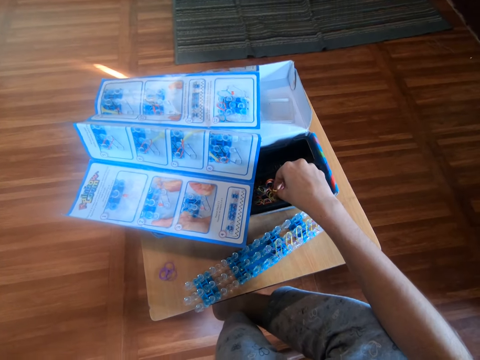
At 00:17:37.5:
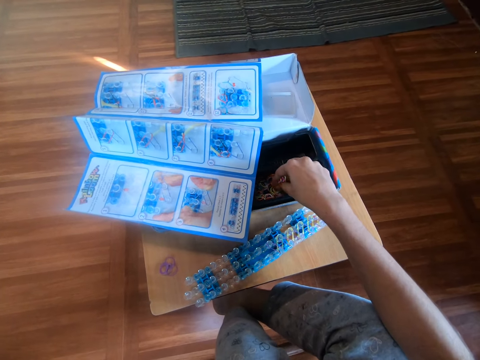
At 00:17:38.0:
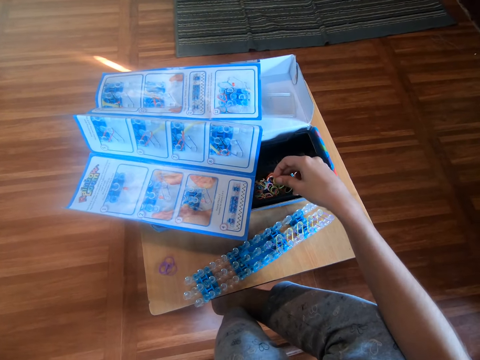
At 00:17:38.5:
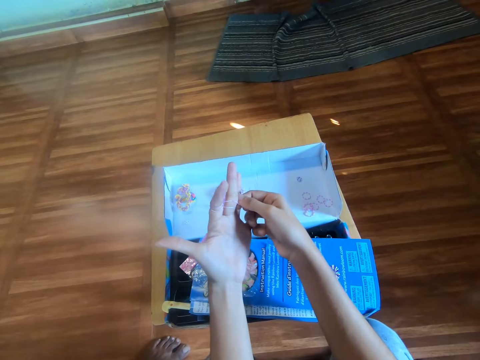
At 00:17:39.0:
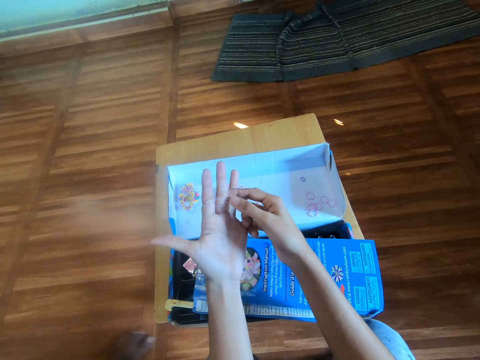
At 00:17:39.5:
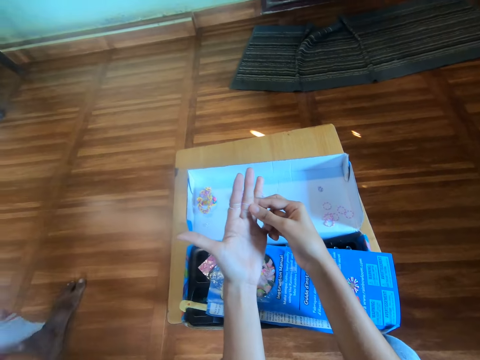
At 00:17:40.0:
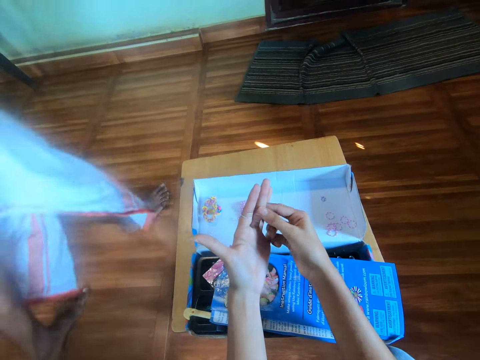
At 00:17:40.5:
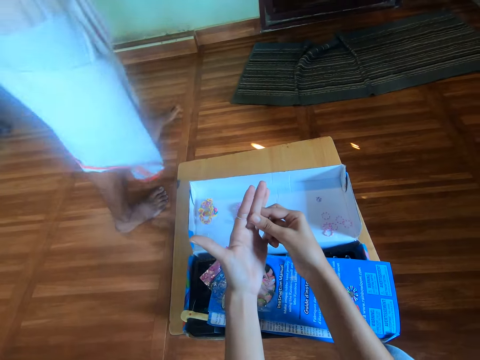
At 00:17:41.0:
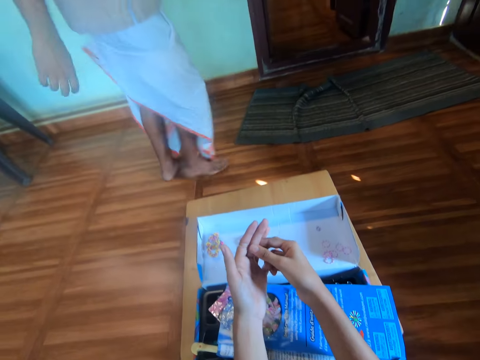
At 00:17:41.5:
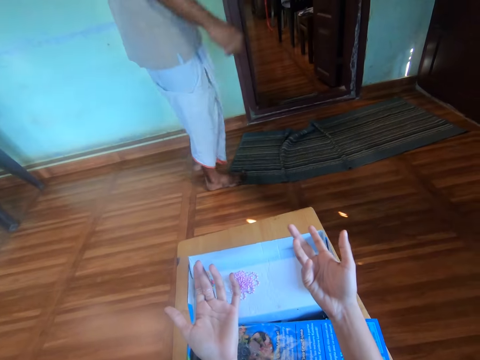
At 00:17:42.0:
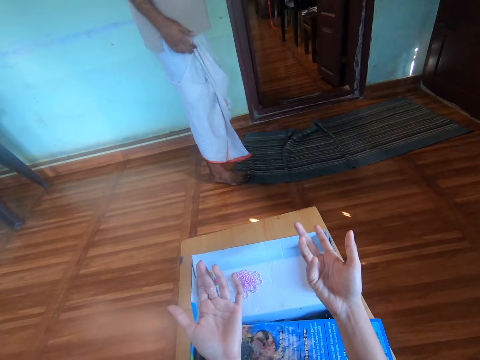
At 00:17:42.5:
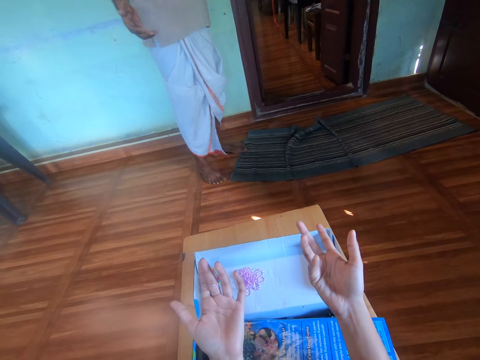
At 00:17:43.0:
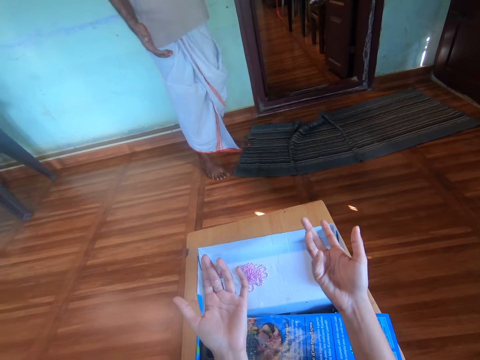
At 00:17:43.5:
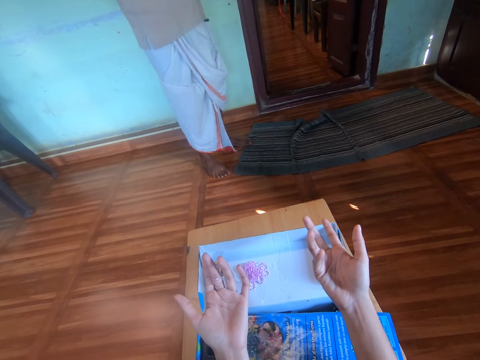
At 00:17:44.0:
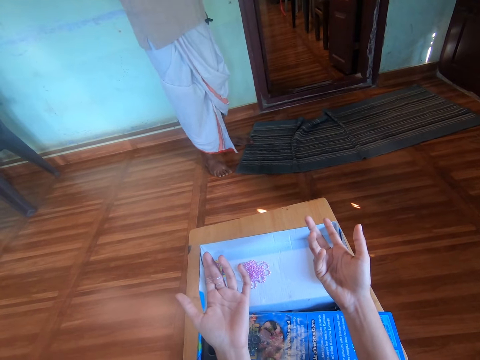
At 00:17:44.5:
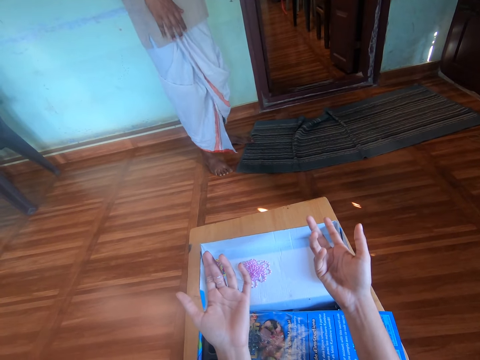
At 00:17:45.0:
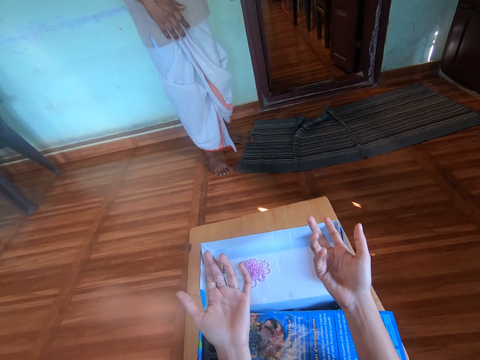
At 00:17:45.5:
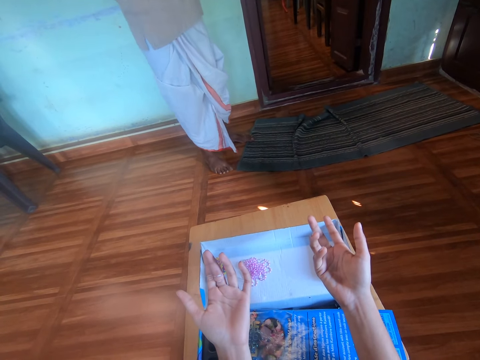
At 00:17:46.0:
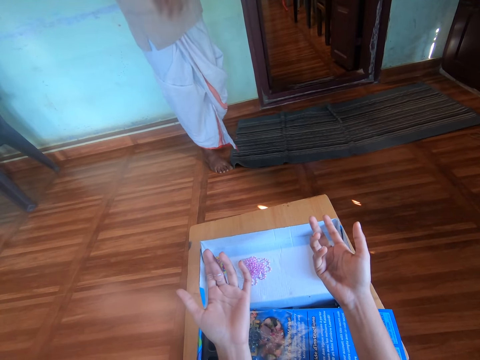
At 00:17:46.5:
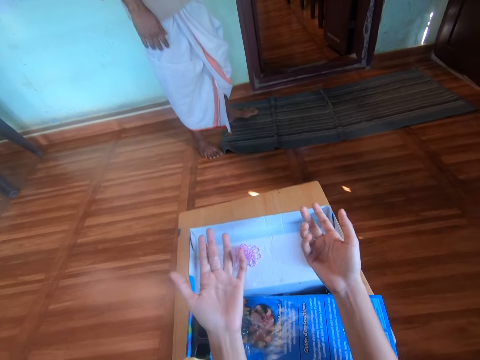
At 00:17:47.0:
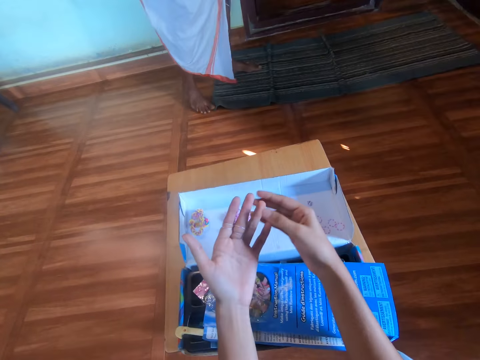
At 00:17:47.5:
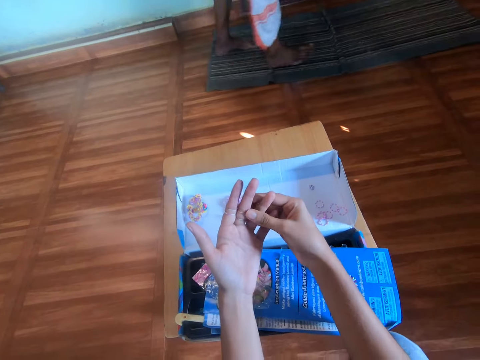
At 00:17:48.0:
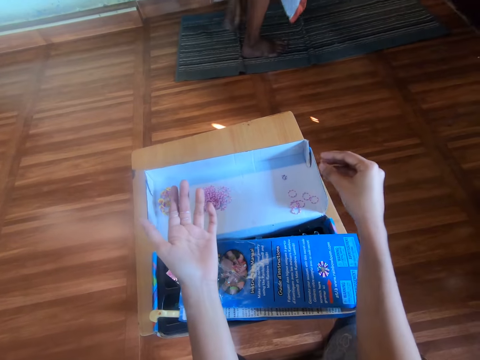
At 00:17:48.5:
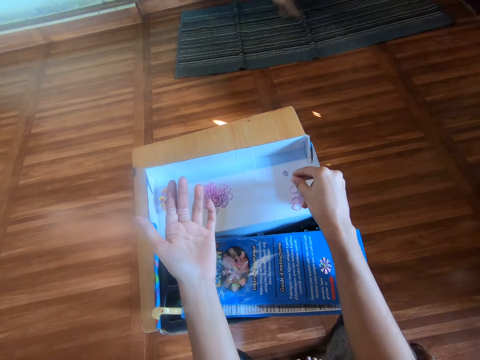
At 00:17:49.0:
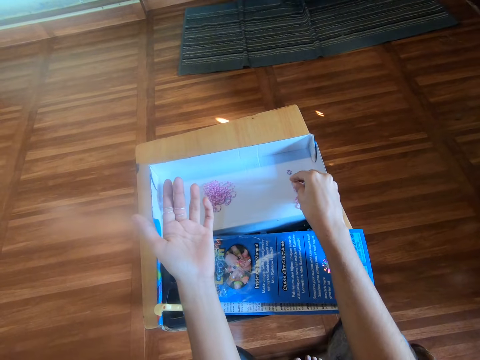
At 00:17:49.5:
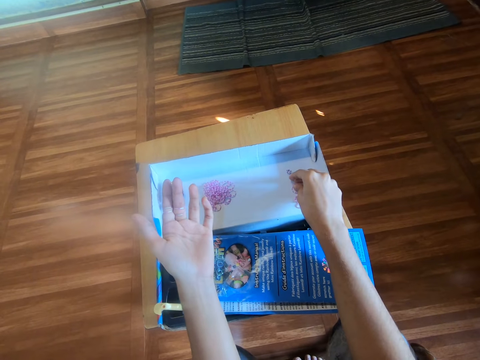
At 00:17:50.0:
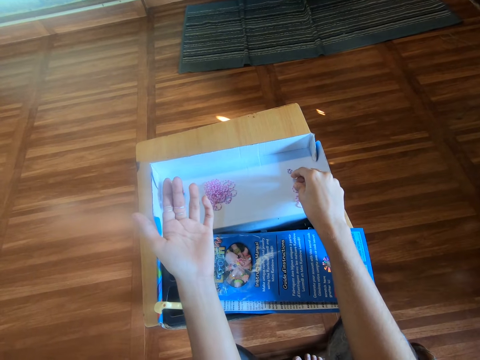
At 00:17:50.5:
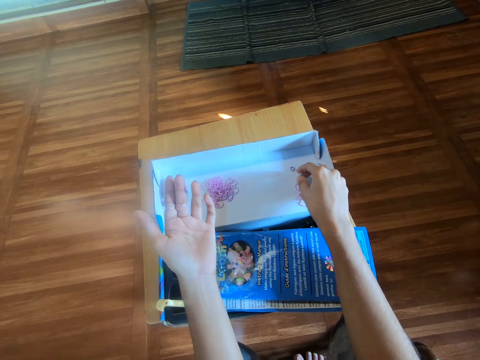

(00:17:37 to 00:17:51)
The camera wearer wears the rubber band around her left hand. She fixes the rubber band on the left finger. A person walks in. The camera wearer converses with the person. She stops fixing the rubber band on her finger. The person swings his hands and steps on the door mat. The camera wearer fixes the rubber band on her finger. The person walks out of the room.

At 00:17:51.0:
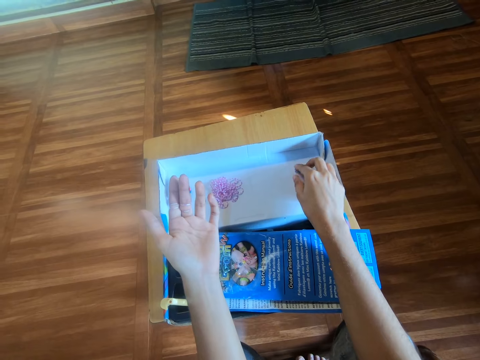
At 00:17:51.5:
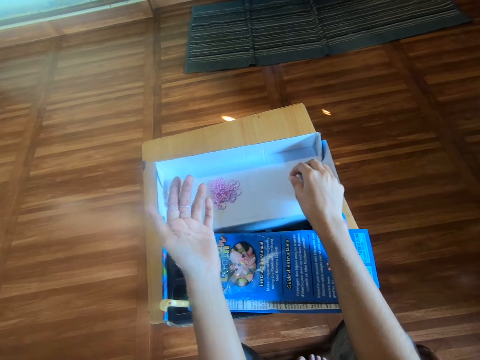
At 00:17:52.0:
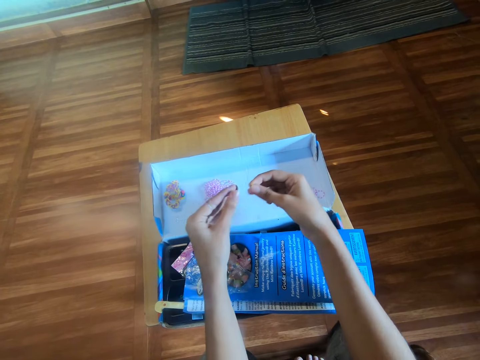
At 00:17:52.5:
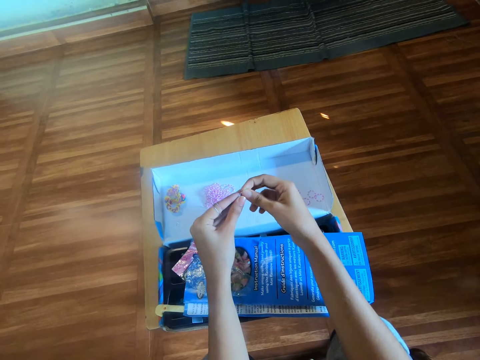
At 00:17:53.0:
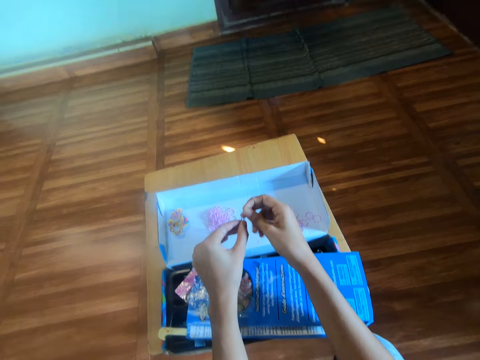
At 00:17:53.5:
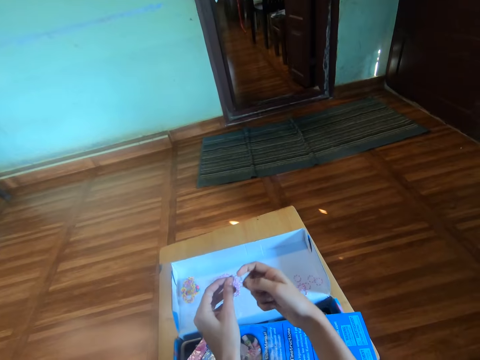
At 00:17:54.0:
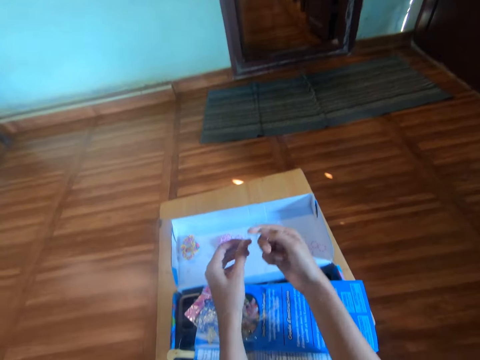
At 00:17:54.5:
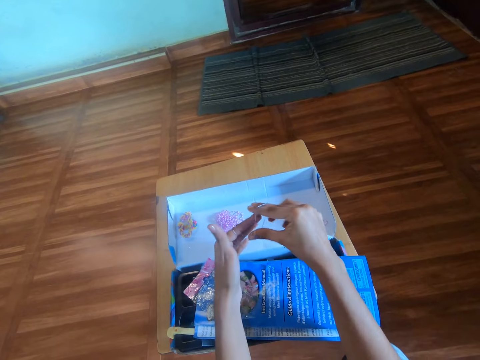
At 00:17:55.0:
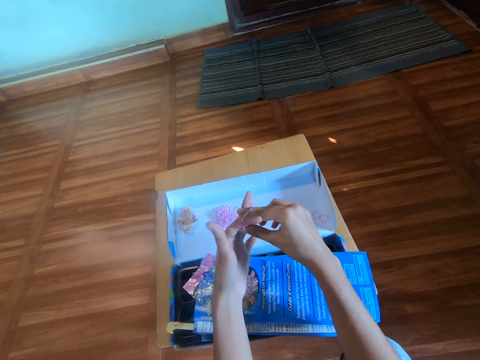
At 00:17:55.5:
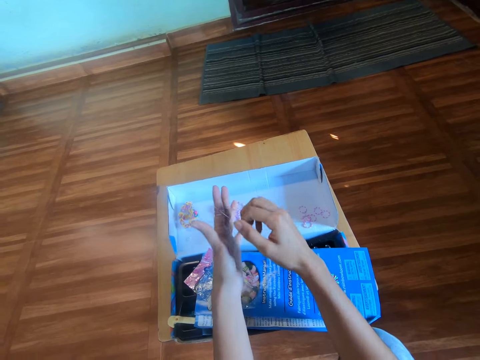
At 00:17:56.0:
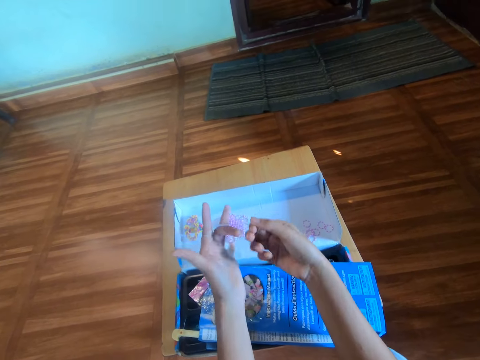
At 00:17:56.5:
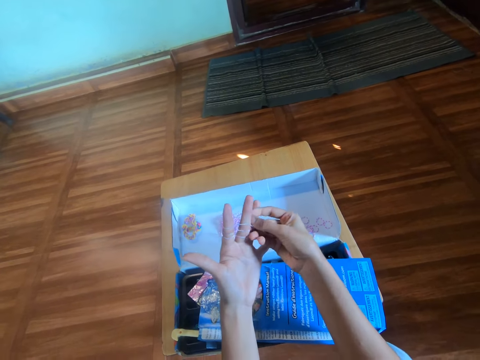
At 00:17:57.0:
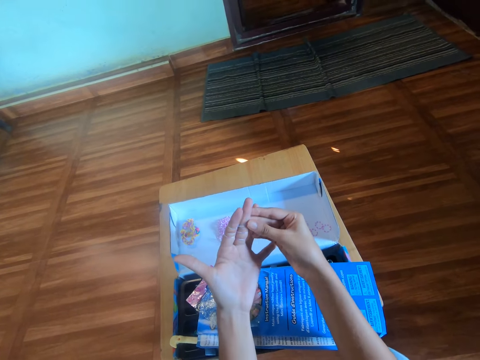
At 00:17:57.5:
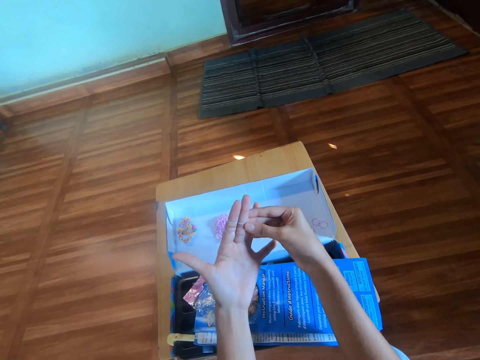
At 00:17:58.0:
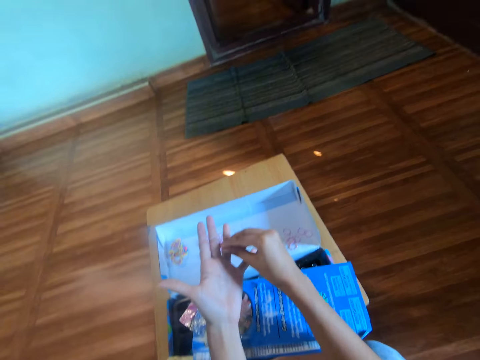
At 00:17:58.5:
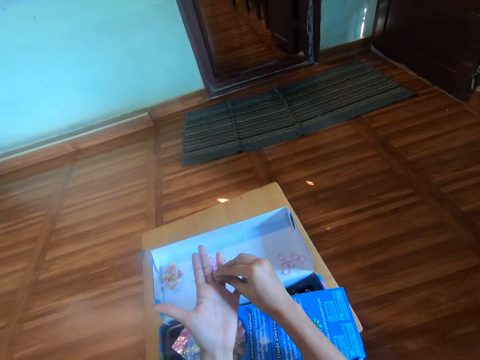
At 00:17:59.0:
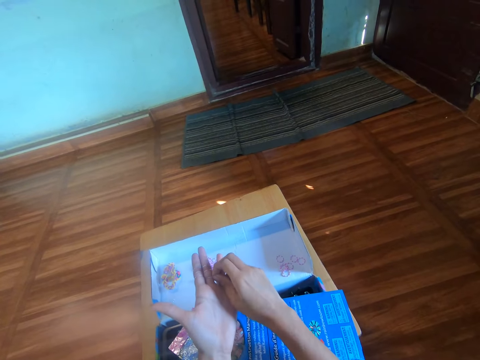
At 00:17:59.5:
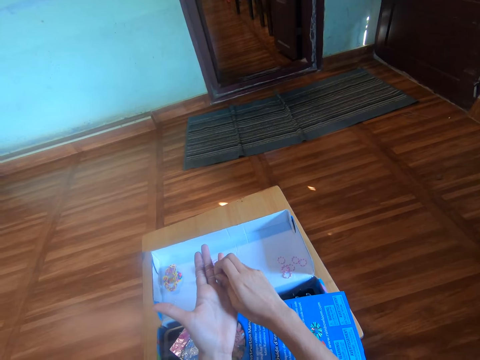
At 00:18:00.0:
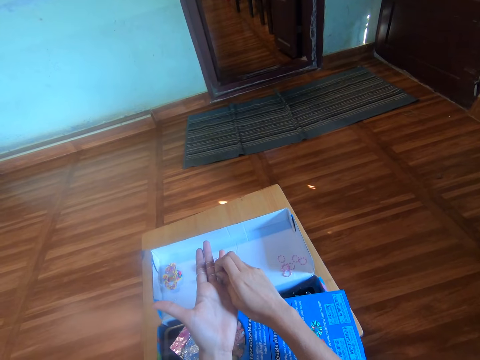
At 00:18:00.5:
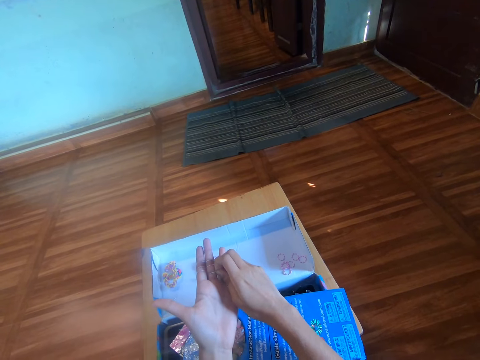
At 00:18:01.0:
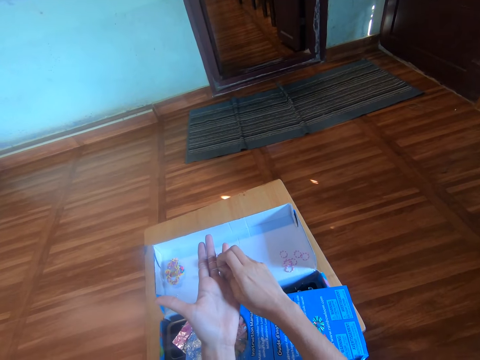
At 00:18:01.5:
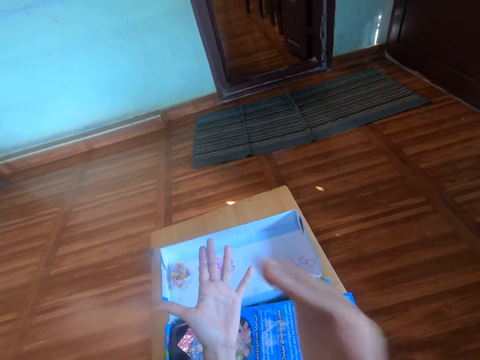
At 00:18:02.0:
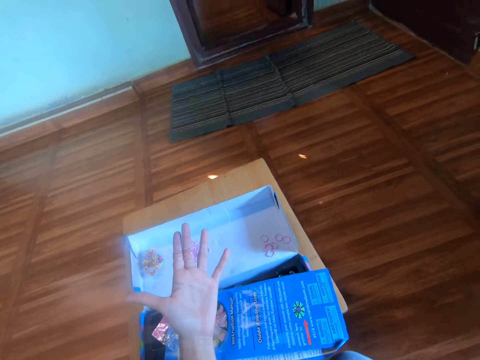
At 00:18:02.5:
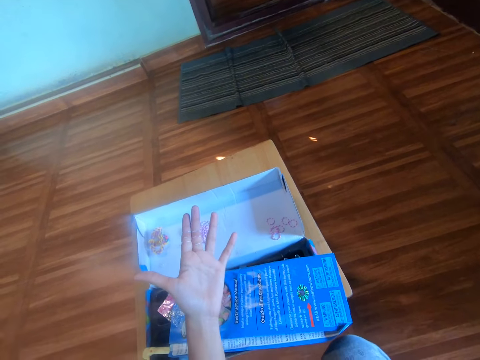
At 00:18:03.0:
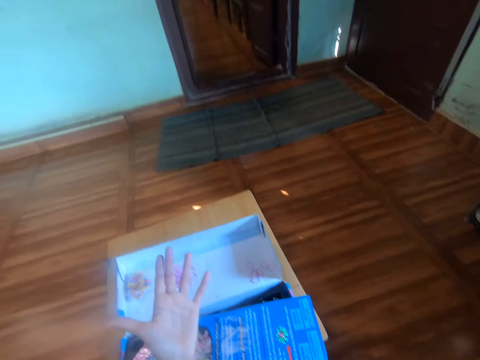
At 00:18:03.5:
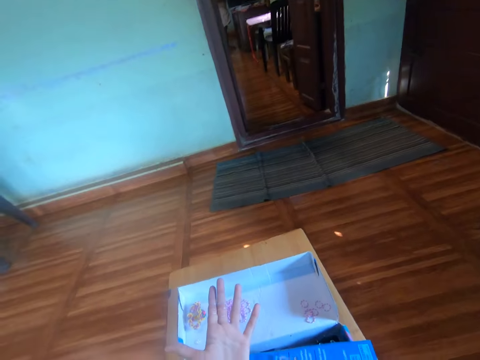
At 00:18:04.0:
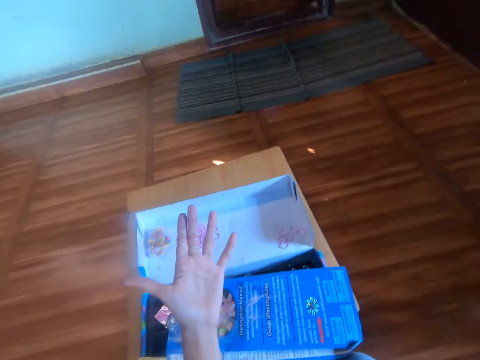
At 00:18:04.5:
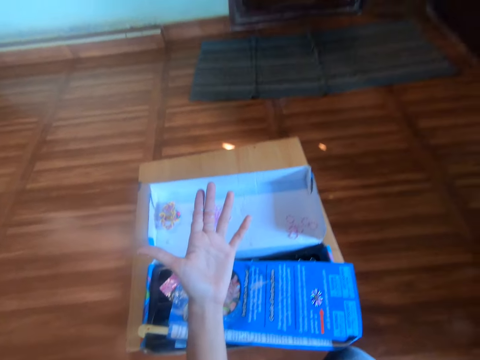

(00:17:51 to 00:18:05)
The camera wearer picks a rubber band from the box with her right hand. She holds the rubber band with both hands. She stretches the rubber band. She wears the rubber band around her left hand. She fixes the rubber band on the left finger. She adjusts the rubber band properly on her left hand with her right hand. She moves her right hand.
